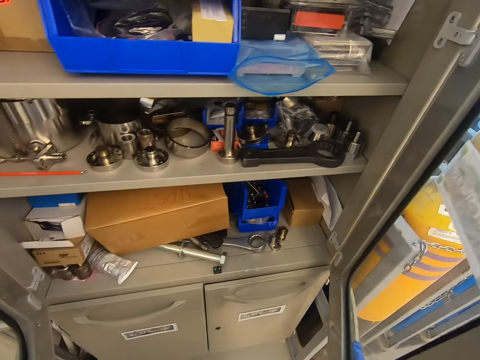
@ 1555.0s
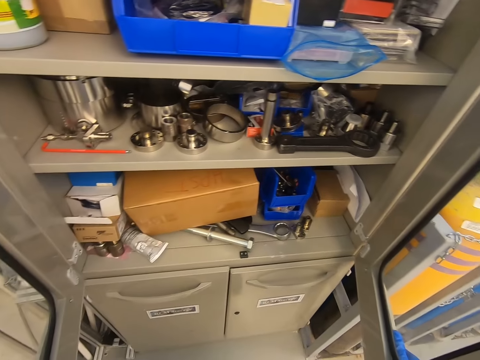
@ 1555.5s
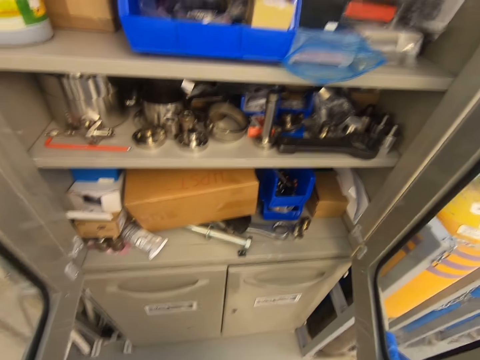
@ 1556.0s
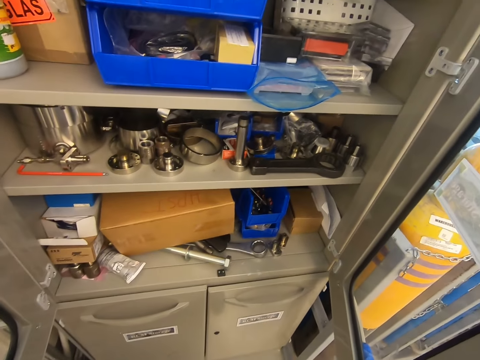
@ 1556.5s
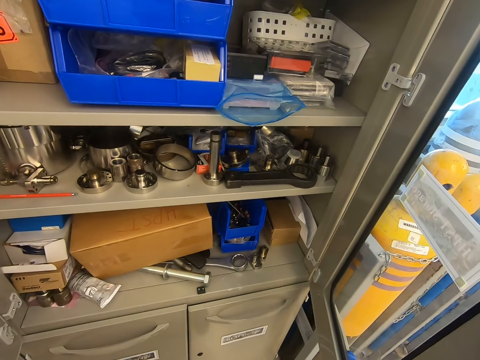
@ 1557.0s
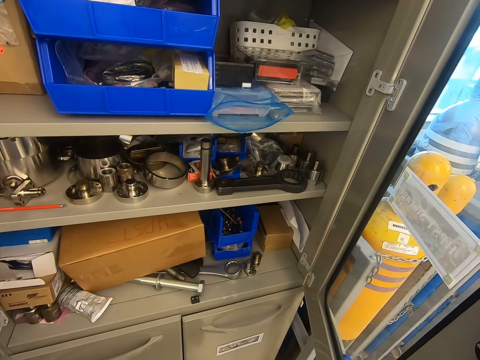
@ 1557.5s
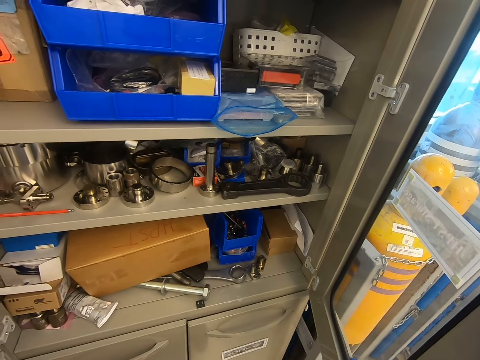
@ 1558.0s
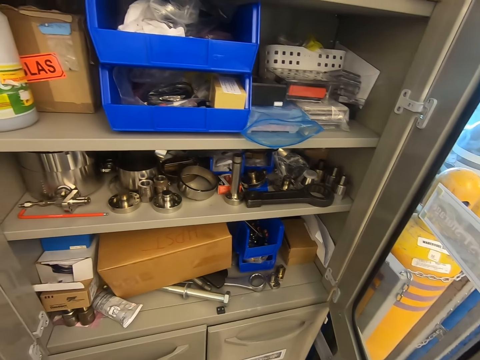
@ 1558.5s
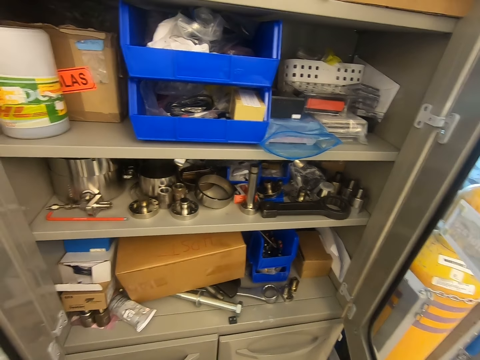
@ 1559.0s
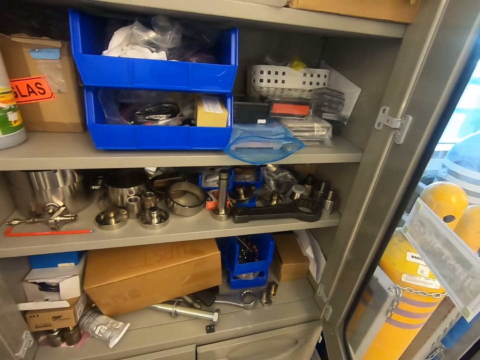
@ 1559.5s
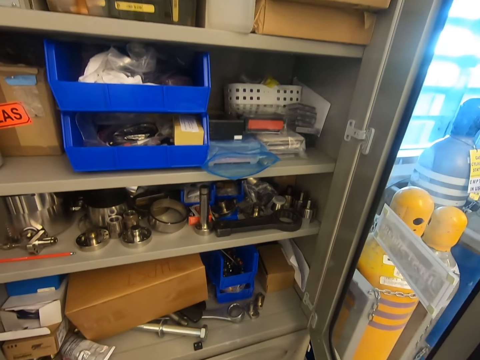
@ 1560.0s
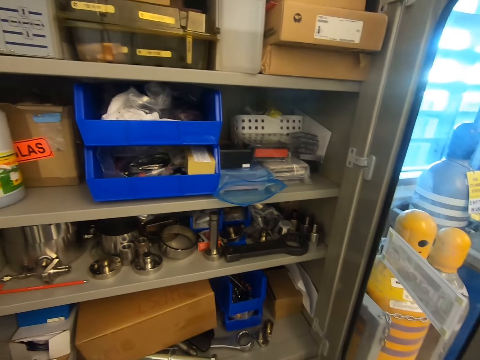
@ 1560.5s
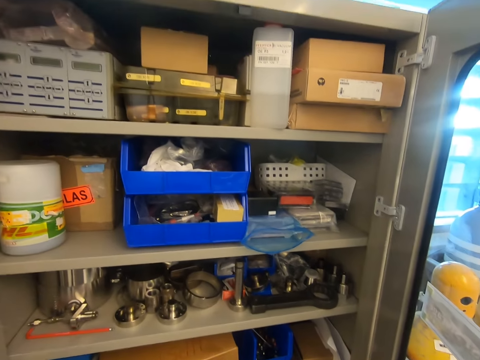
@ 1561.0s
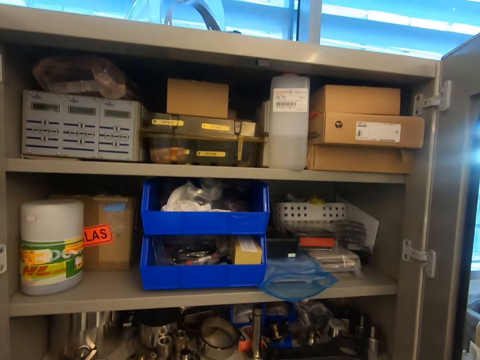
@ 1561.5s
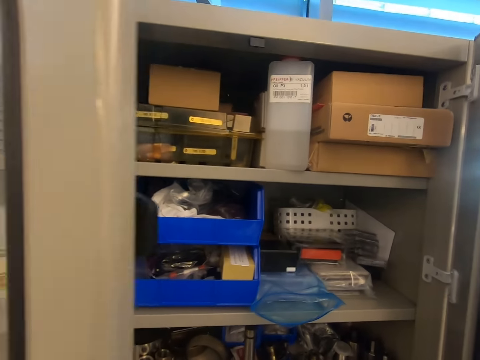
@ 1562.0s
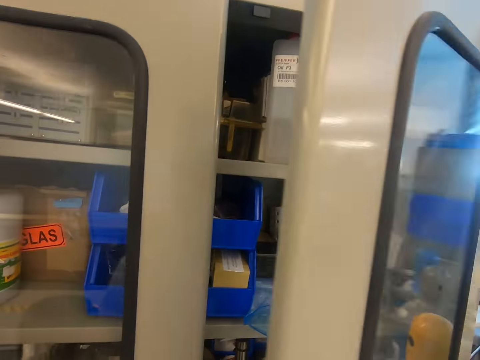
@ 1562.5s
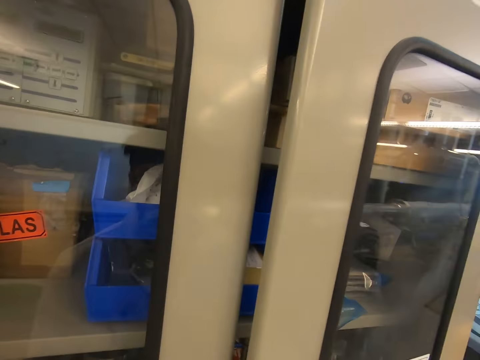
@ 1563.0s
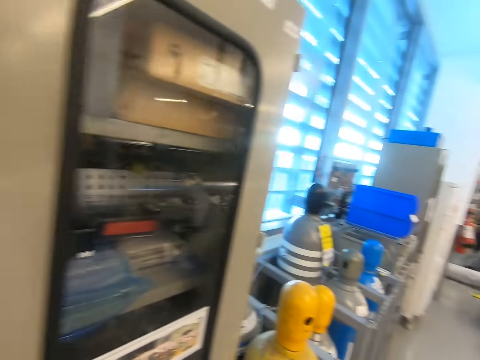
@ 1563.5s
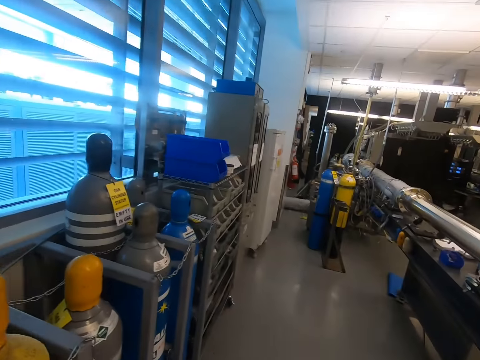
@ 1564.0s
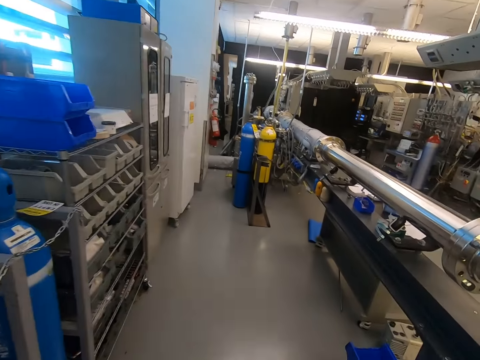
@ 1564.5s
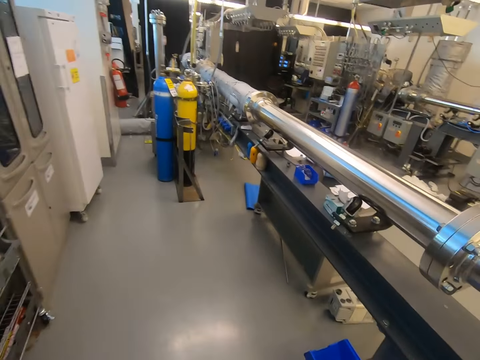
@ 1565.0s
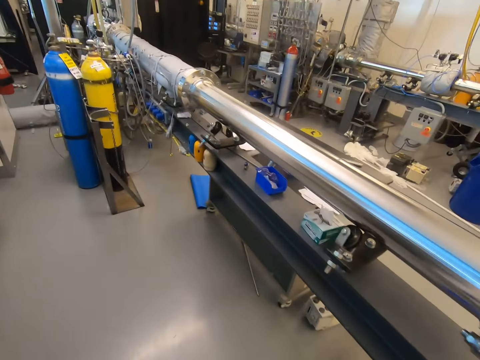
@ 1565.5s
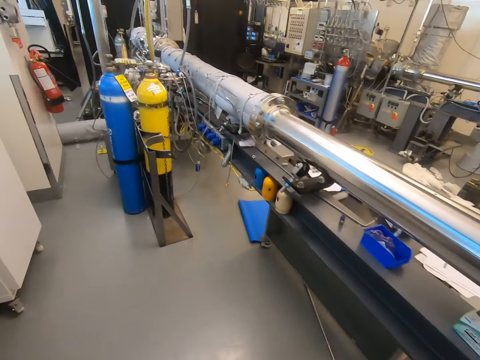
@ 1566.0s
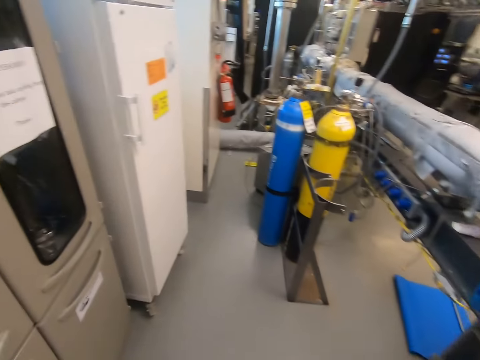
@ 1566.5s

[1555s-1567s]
The camera wearer looks in the drawer. They close the cabinet. They walk in the warehouse.

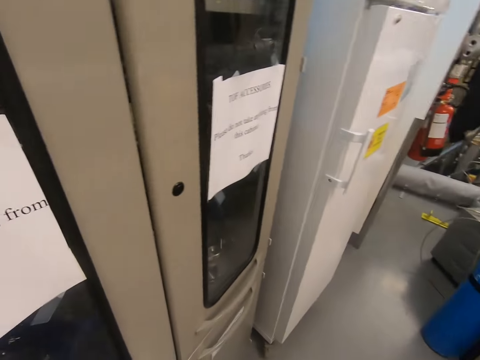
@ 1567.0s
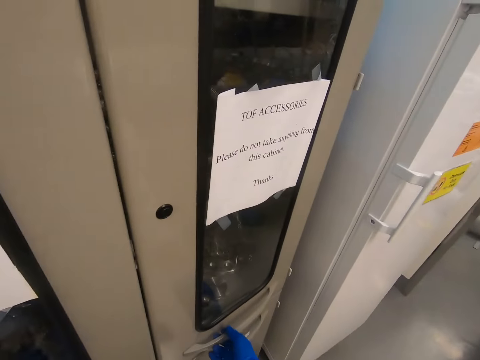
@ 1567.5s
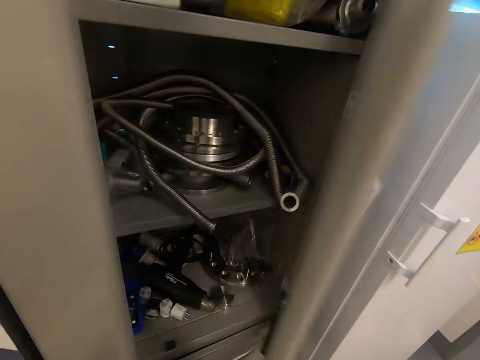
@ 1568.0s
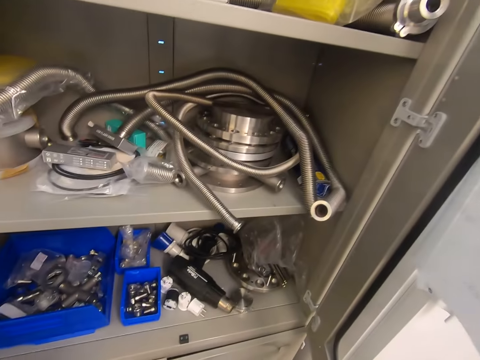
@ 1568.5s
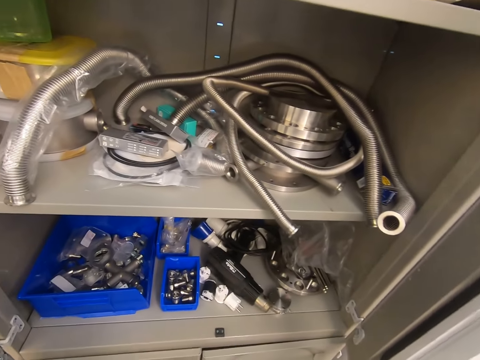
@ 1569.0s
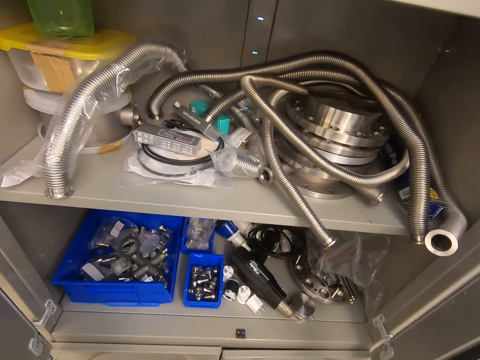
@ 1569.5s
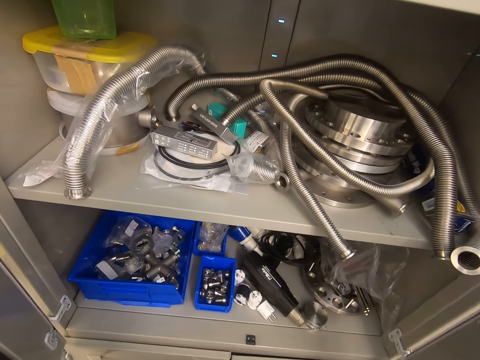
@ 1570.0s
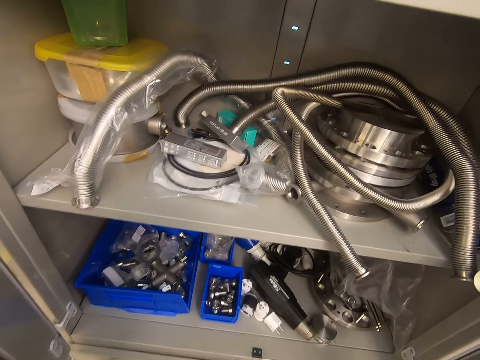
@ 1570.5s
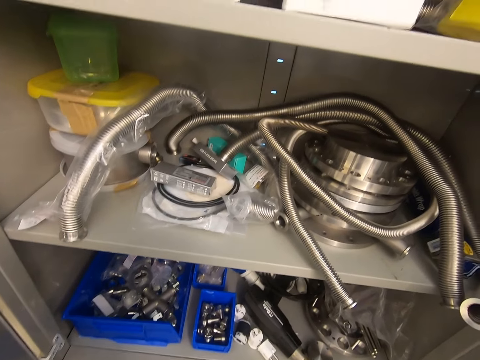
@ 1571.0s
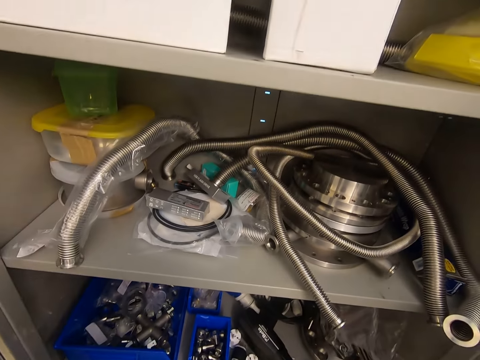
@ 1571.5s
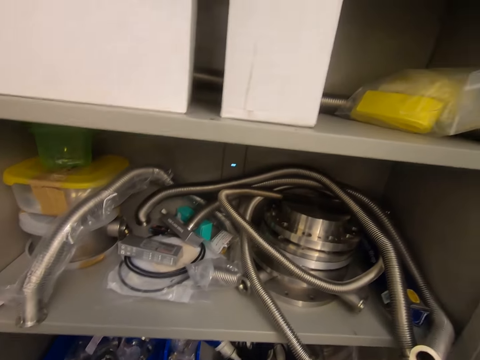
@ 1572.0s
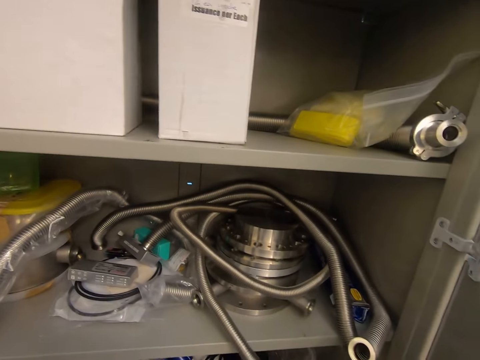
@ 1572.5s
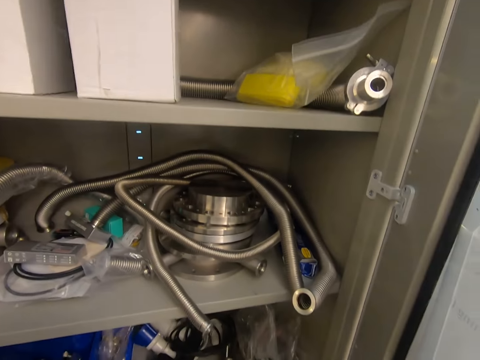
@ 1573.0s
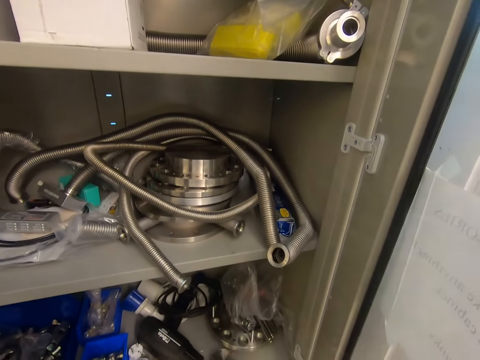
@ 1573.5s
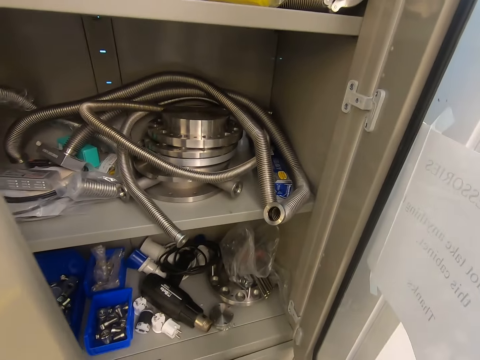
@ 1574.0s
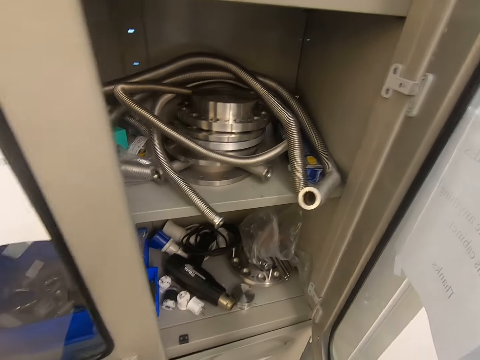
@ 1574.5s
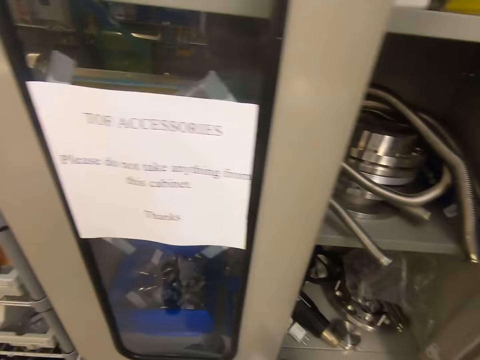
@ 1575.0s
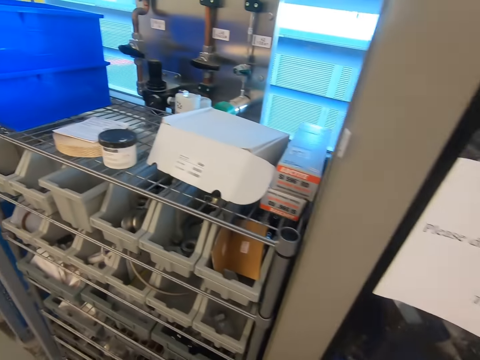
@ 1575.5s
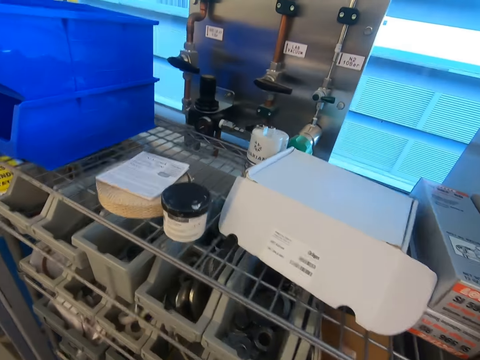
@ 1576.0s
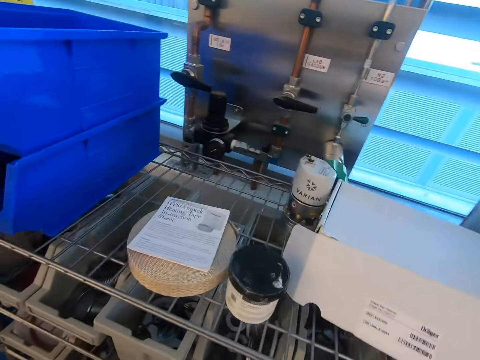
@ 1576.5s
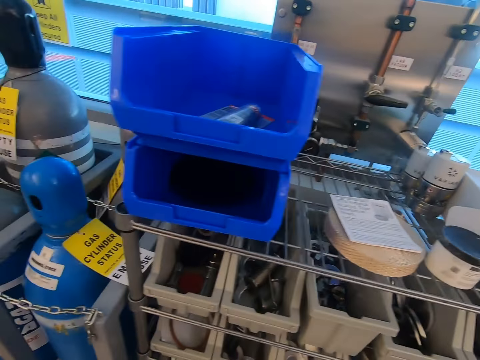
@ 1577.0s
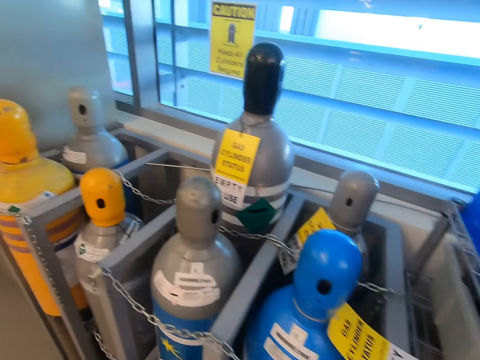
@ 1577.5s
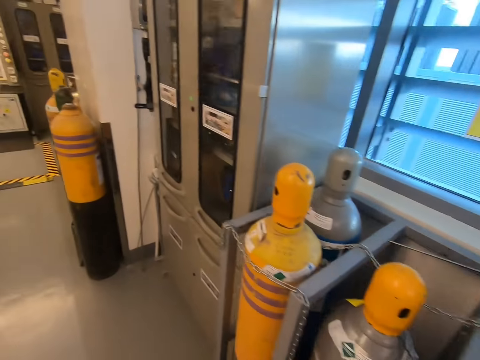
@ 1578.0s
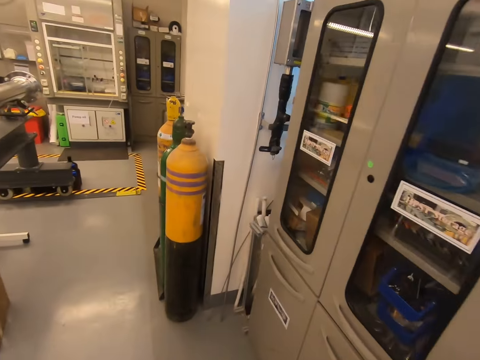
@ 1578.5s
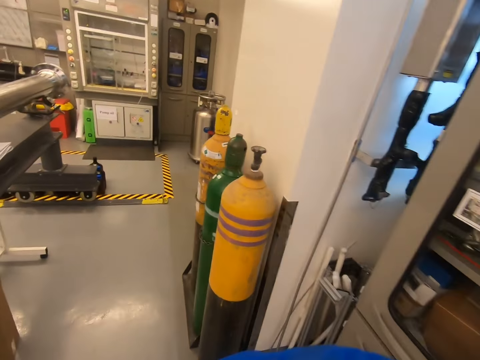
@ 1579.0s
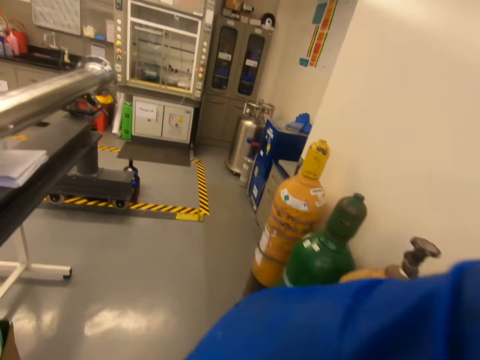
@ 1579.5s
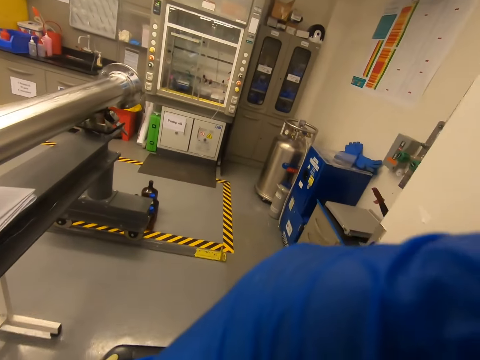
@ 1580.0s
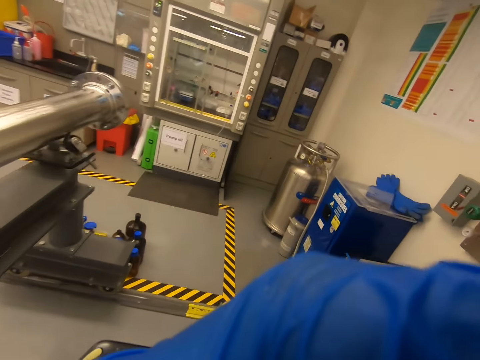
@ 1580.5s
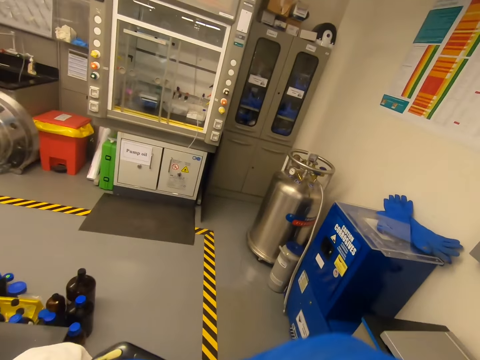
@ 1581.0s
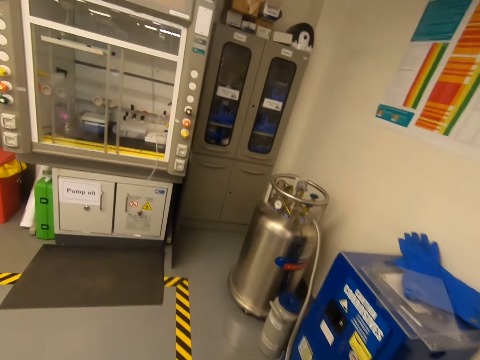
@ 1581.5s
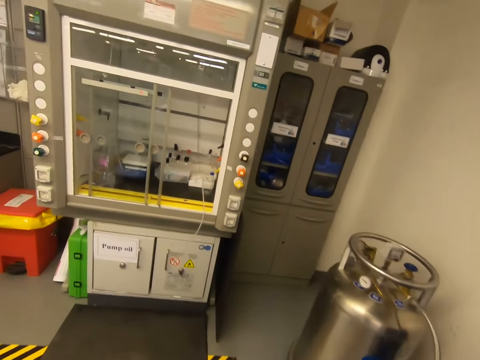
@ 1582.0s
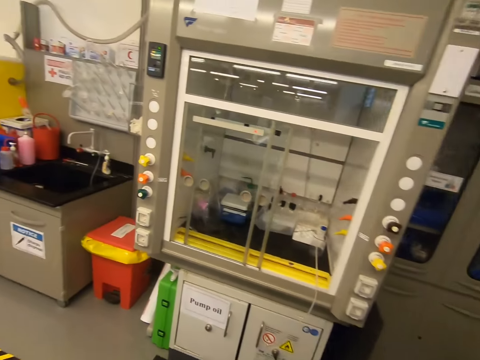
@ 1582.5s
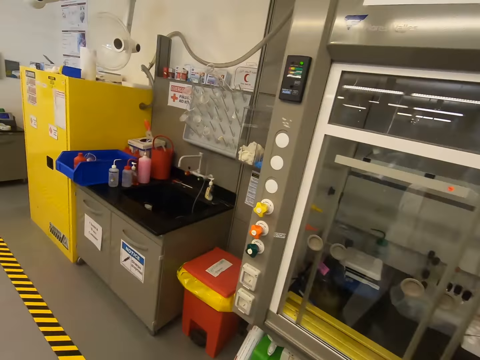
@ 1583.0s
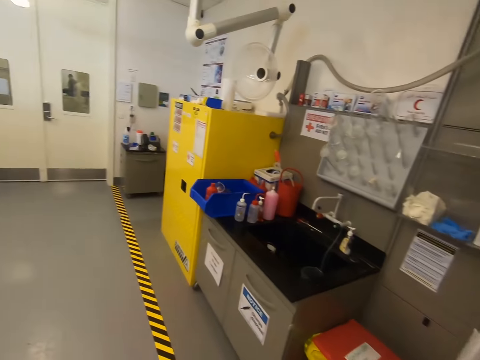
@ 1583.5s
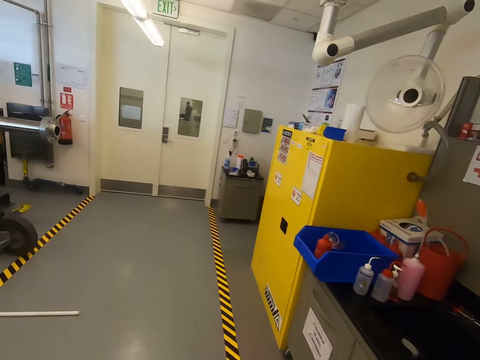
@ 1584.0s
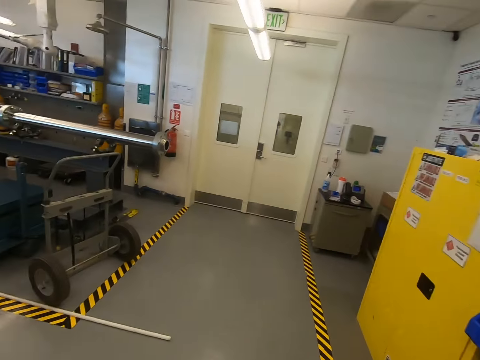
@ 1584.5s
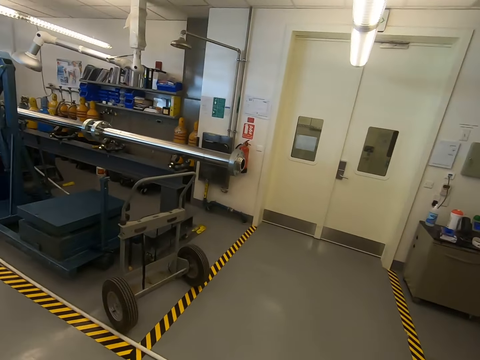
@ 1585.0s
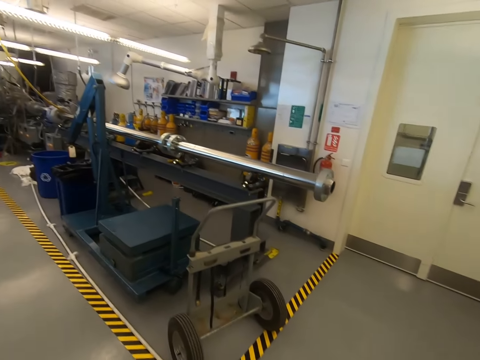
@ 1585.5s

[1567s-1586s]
The camera wearer opens the cabinet. They open the cabinet again. They walk in the warehouse.
